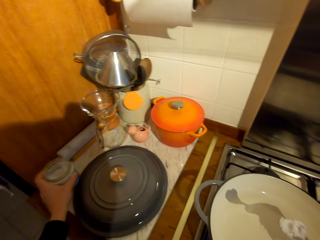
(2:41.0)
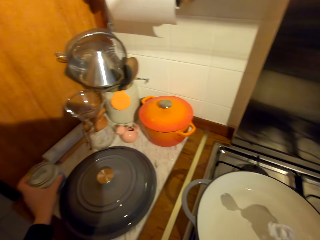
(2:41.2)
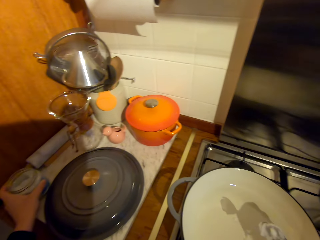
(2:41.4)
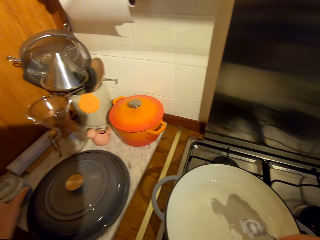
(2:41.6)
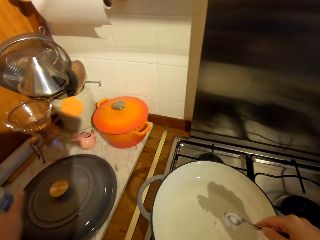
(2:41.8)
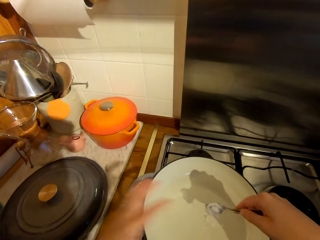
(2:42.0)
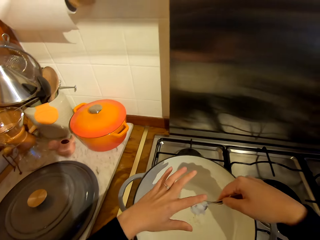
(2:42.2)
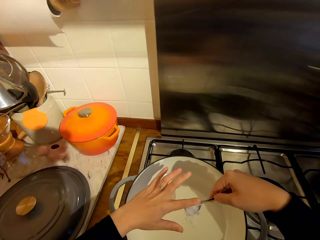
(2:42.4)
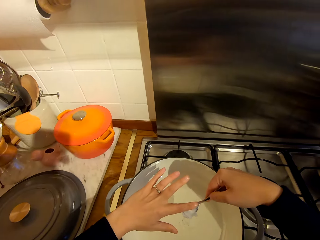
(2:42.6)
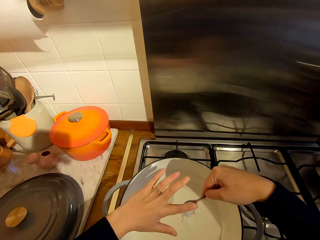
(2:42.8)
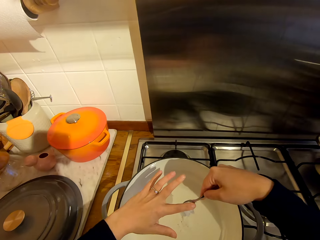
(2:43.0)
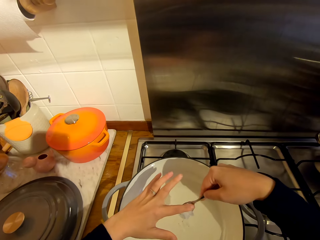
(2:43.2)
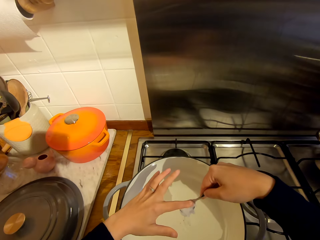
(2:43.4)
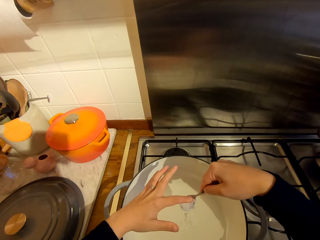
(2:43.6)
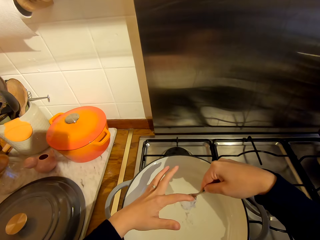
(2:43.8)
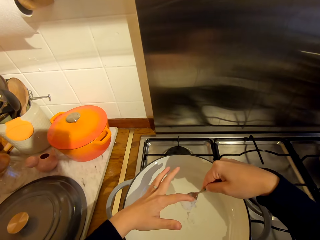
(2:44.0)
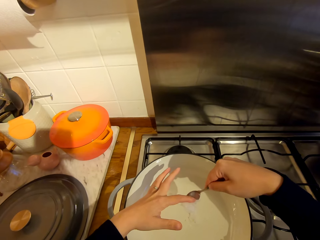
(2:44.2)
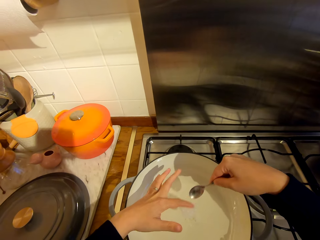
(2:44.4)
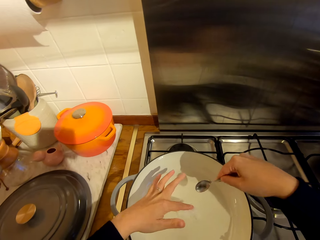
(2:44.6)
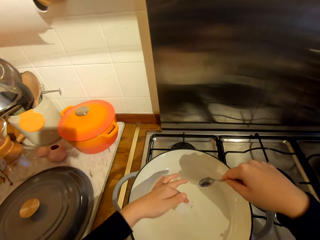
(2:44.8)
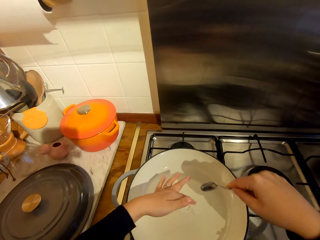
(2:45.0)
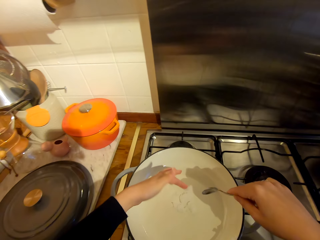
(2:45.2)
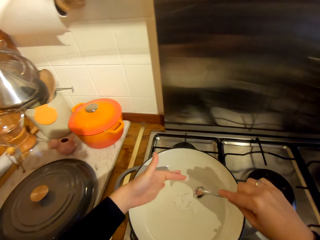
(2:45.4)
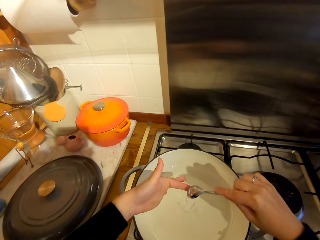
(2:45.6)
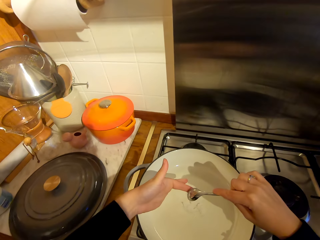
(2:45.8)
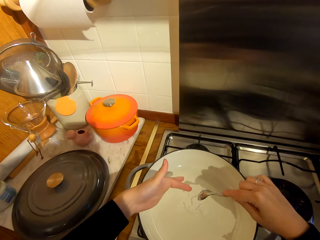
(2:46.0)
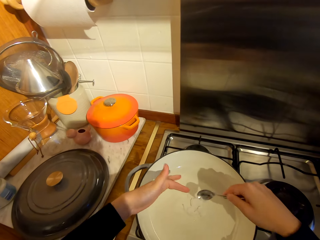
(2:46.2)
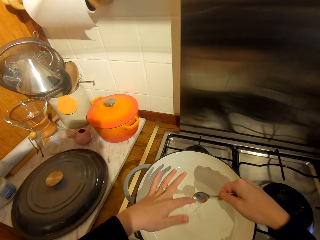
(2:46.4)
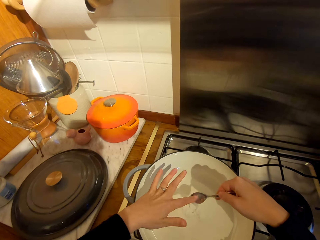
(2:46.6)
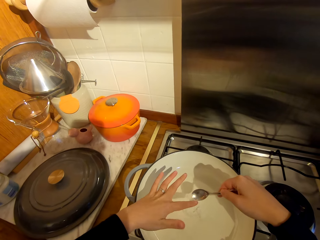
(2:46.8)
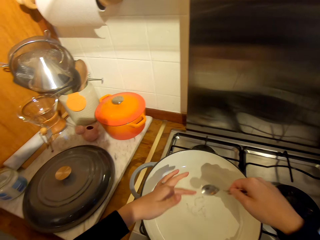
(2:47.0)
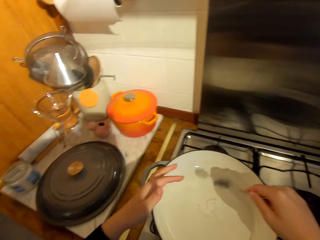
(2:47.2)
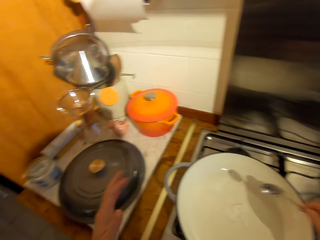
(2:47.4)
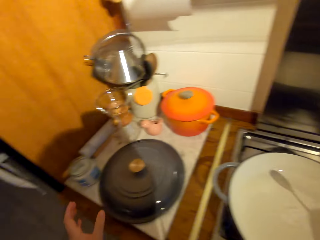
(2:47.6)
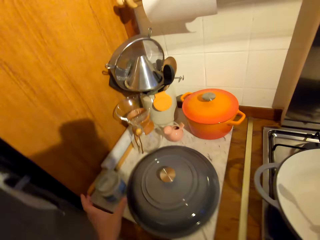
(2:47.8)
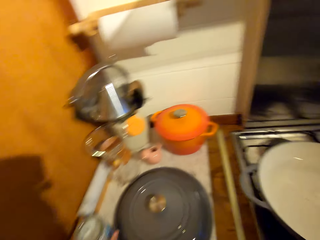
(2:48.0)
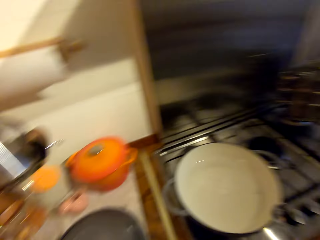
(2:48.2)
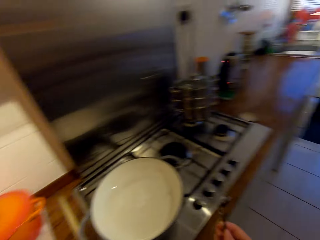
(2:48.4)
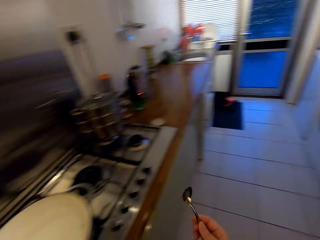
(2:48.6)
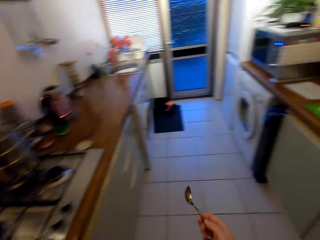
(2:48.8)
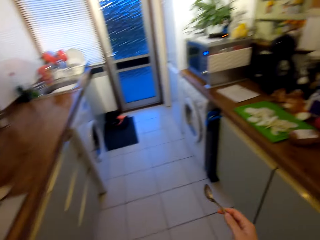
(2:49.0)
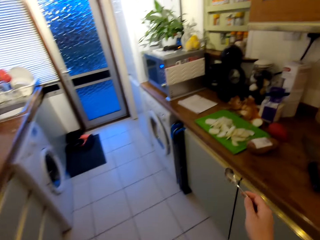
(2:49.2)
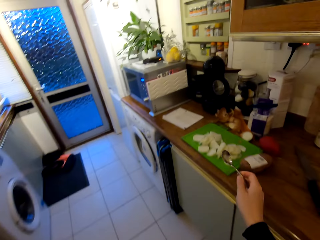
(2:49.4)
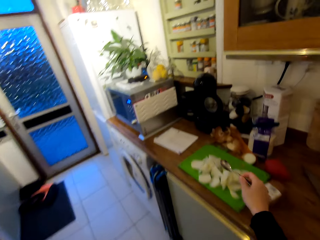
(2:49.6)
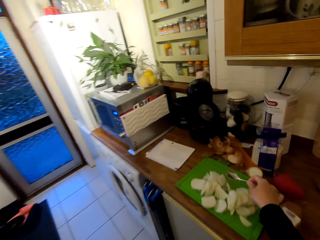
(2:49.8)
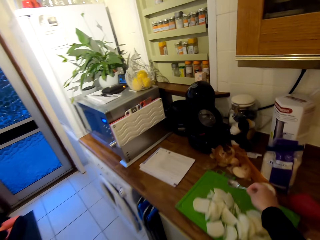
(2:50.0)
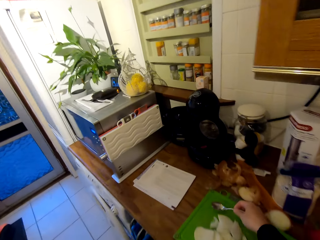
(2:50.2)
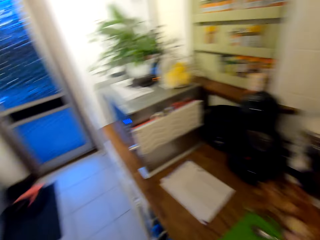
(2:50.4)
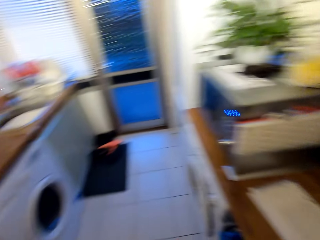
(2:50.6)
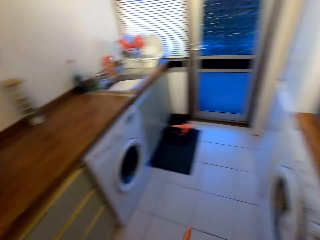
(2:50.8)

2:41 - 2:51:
The camera wearer places the can on the counter. They place cooking fat on the cooking pot. He removes cooking fat from the spoon with his finger. He picks up the can from the counter. He turns around the kitchen. He walks towards the chopping board. He walks around the kitchen. He places the spoon on the chopping board.

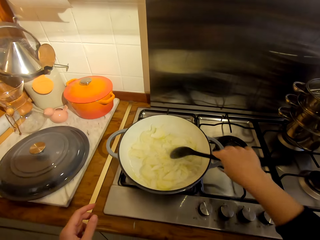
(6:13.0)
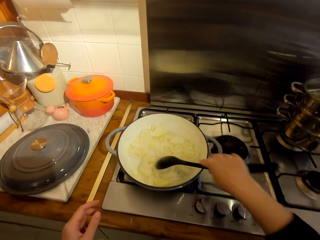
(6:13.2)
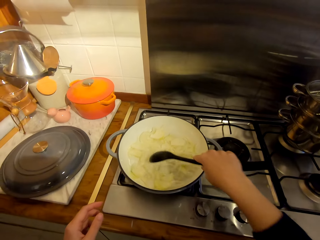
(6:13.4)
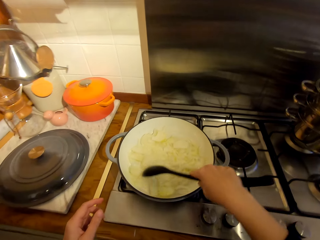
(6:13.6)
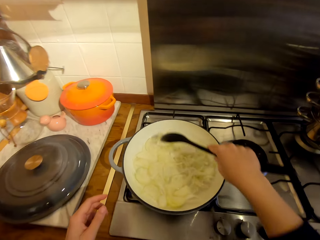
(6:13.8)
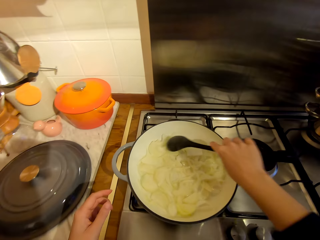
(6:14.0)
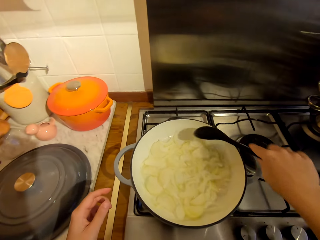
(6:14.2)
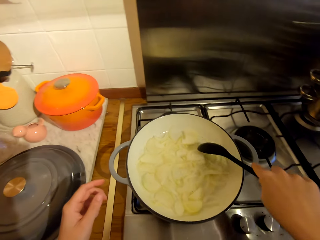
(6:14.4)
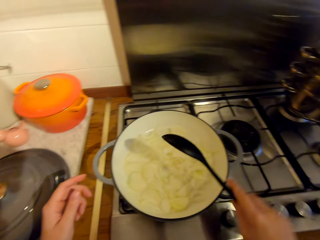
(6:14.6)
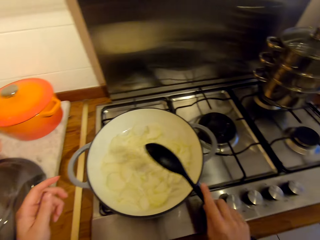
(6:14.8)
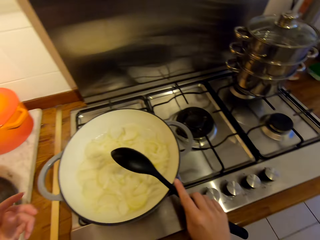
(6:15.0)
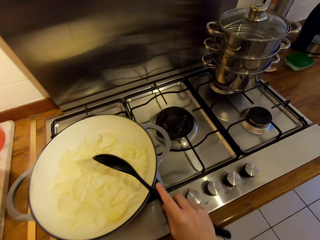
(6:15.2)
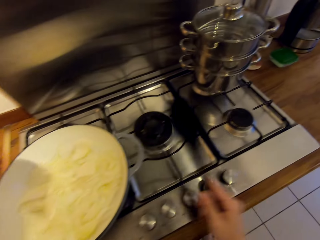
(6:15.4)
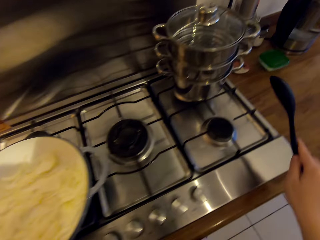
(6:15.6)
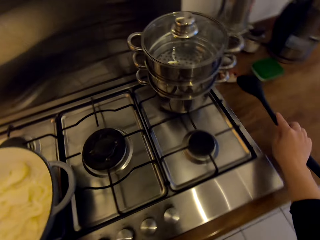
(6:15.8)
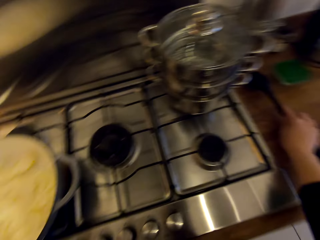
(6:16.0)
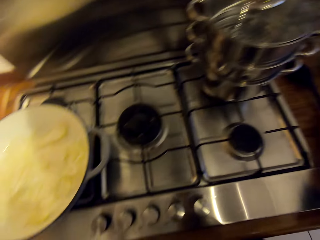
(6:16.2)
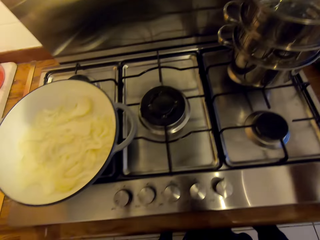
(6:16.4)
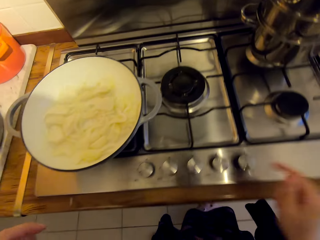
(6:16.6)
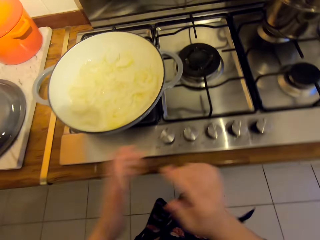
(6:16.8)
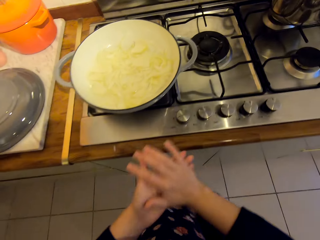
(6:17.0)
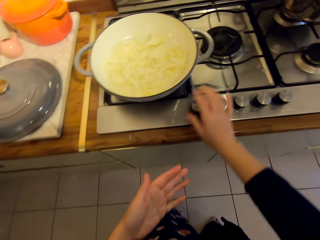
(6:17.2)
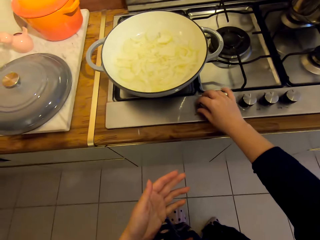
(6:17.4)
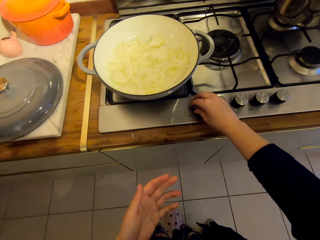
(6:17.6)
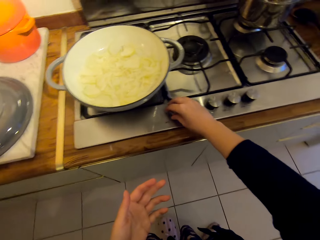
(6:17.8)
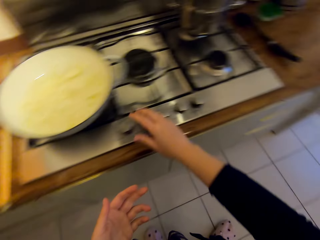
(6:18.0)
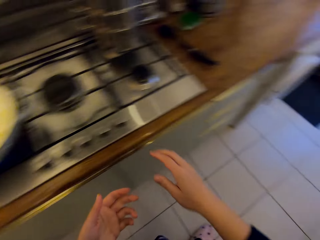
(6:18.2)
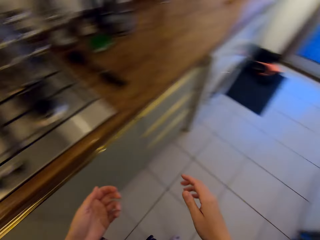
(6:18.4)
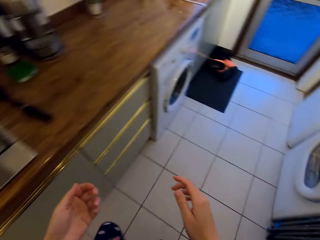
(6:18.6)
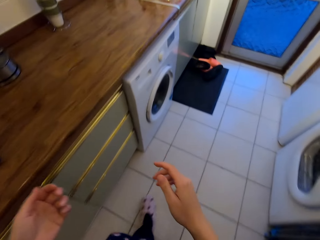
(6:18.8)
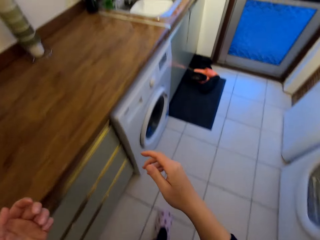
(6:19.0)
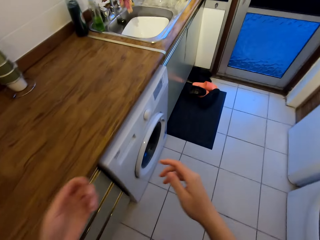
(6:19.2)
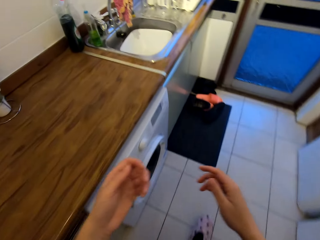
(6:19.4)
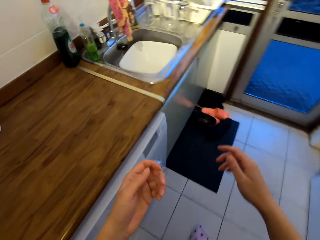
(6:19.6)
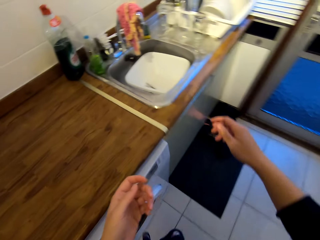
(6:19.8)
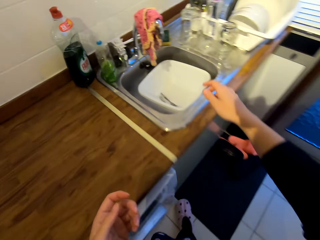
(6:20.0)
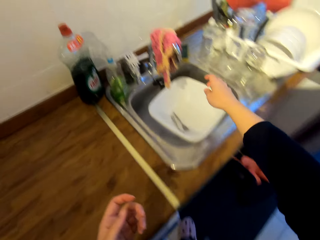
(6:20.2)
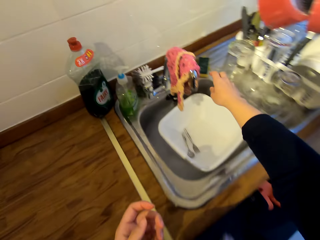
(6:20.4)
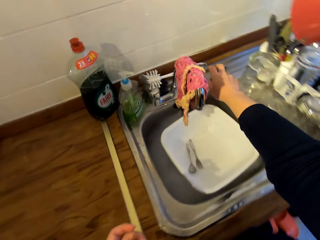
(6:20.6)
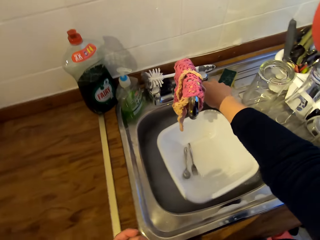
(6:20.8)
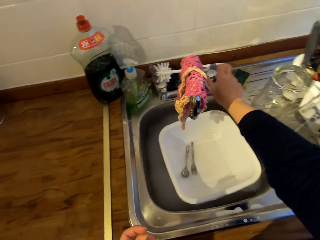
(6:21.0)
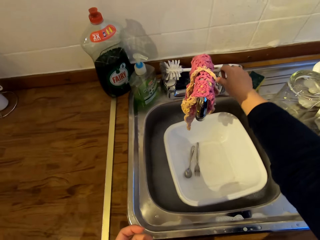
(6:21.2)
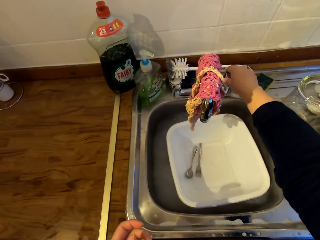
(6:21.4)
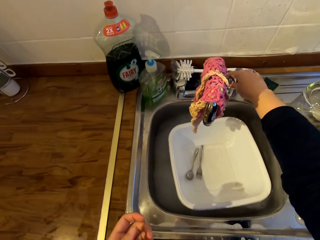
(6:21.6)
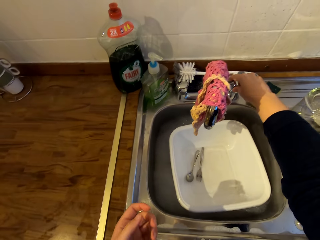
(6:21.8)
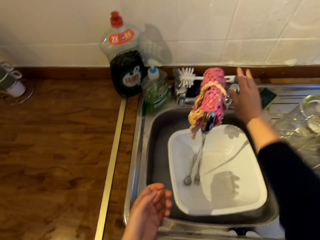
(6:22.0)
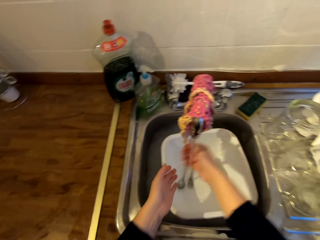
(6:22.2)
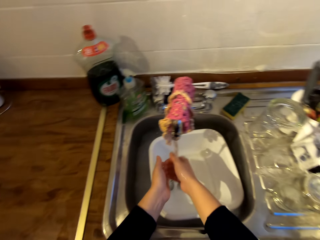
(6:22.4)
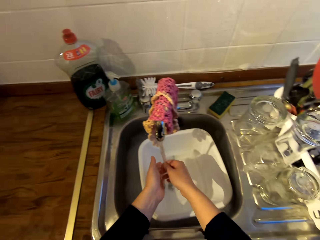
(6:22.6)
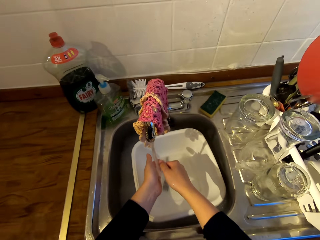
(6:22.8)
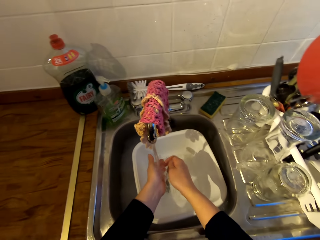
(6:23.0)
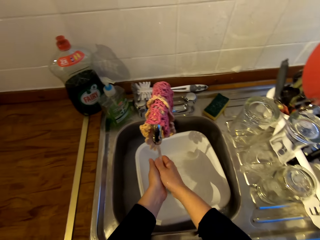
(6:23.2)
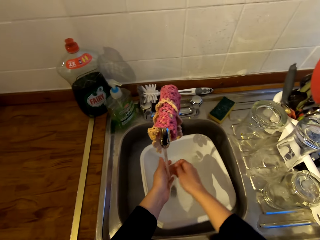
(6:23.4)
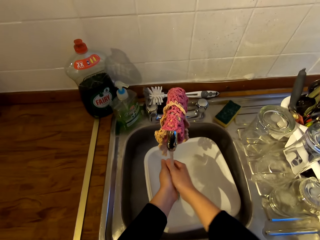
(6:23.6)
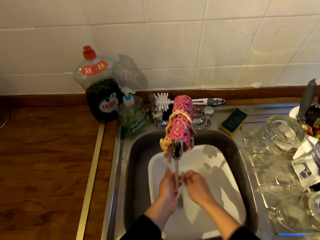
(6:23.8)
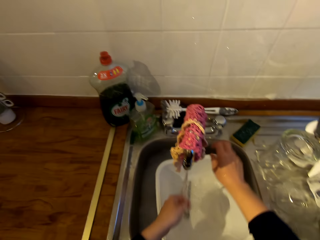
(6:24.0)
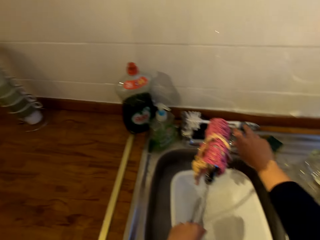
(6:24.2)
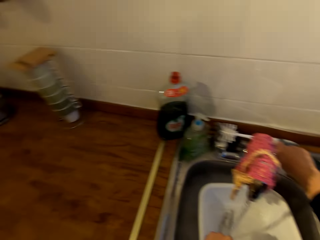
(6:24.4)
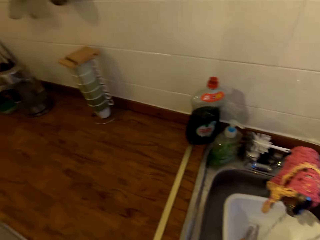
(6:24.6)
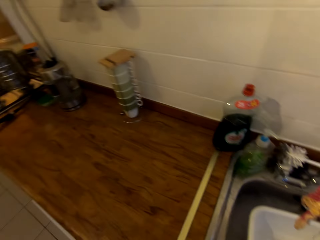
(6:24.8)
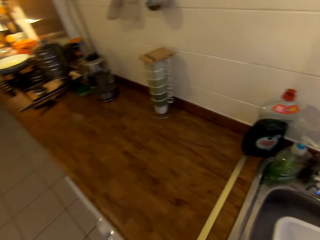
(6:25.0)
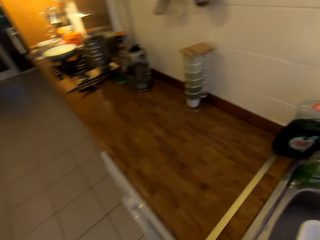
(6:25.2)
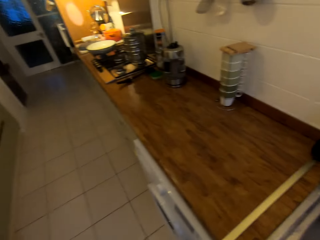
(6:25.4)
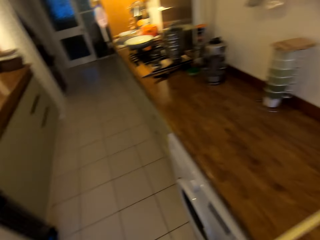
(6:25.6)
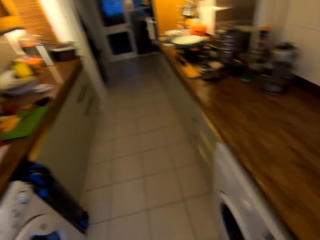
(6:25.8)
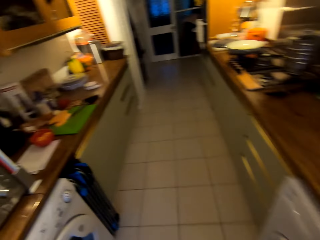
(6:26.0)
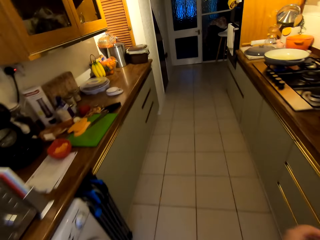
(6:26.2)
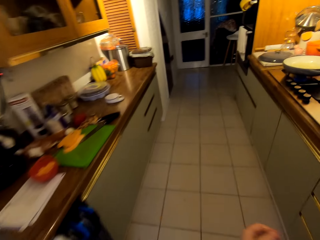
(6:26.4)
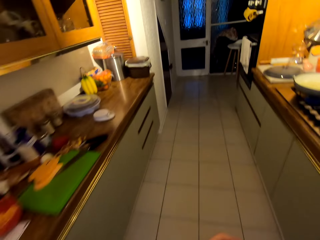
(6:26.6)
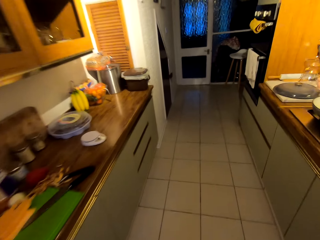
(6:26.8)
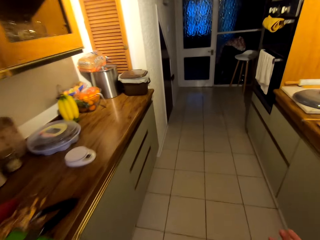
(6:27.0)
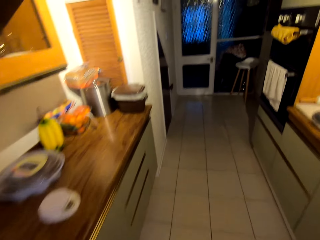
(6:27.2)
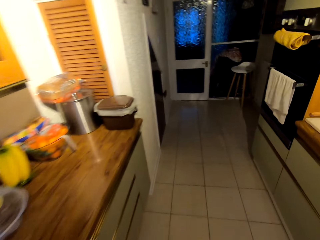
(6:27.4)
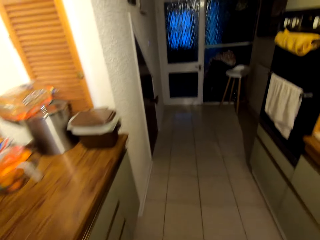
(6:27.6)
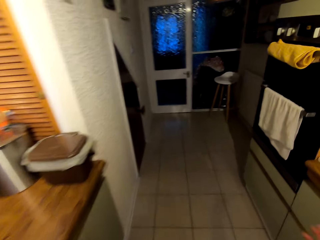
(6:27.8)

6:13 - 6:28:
The camera wearer hits the spoon on the pot's edge. She places the spoon on the counter. She rubs her hands together. She turns the knob on the cooker. She walks towards the sink. She walks around the kitchen. She opens the tap. She washes her hands with tap water. She closes the tap. She walks towards the oven. She walks around the kitchen.
